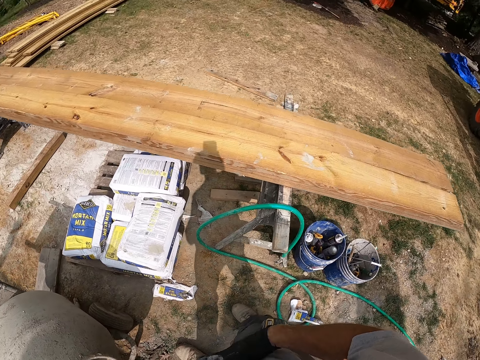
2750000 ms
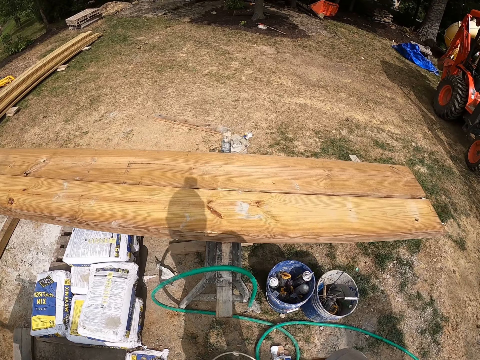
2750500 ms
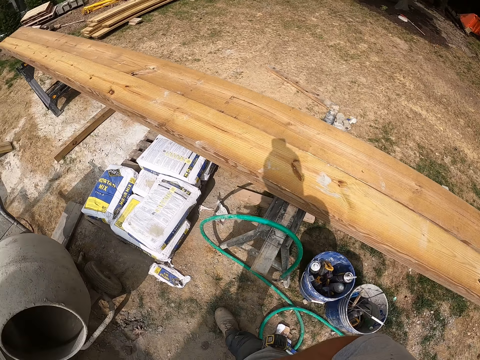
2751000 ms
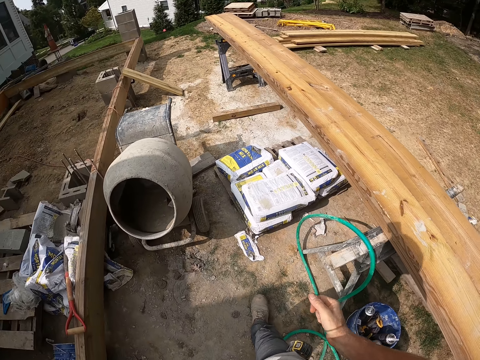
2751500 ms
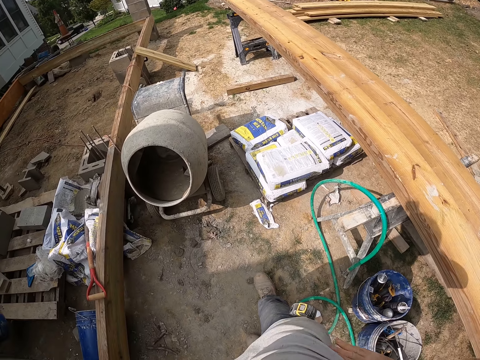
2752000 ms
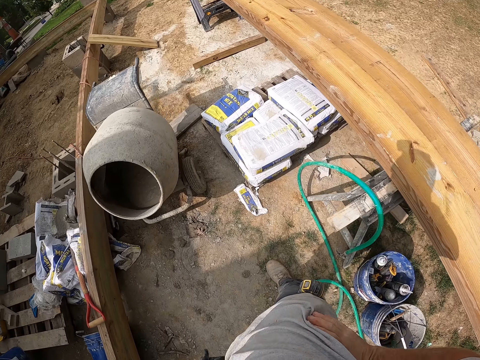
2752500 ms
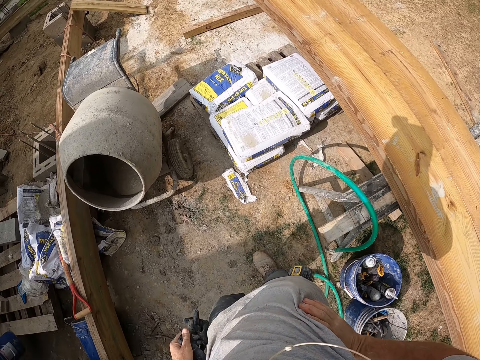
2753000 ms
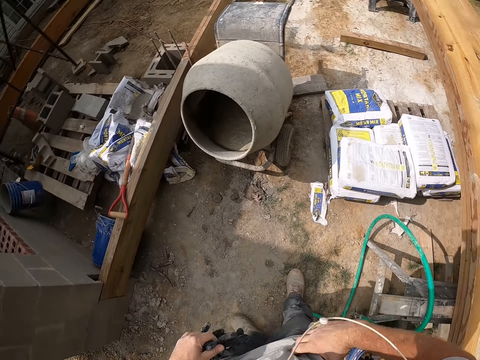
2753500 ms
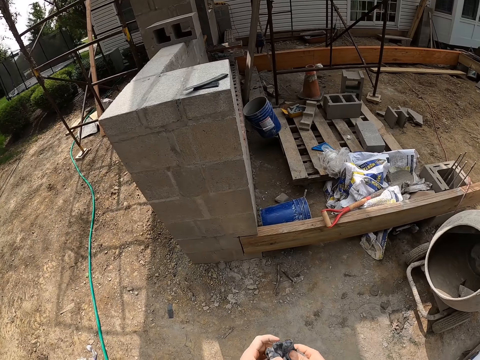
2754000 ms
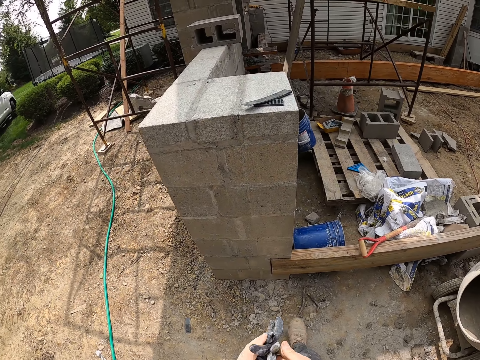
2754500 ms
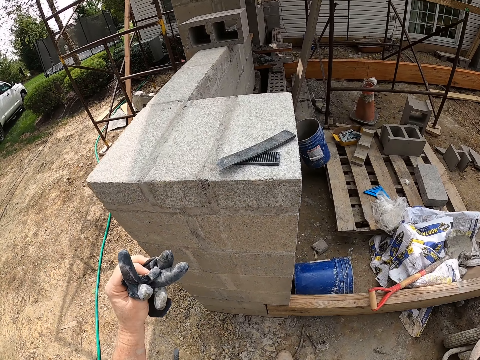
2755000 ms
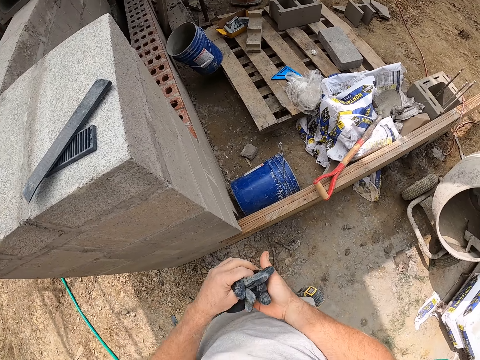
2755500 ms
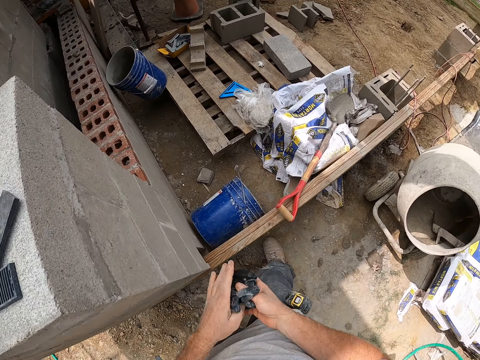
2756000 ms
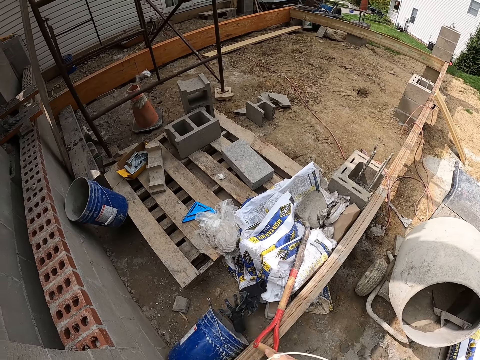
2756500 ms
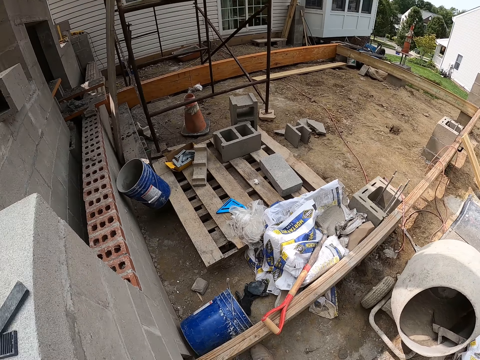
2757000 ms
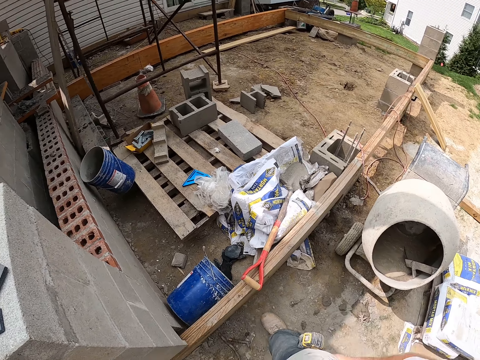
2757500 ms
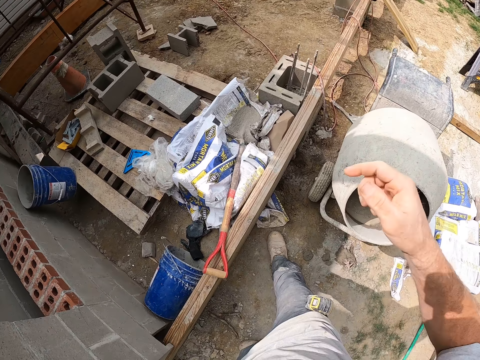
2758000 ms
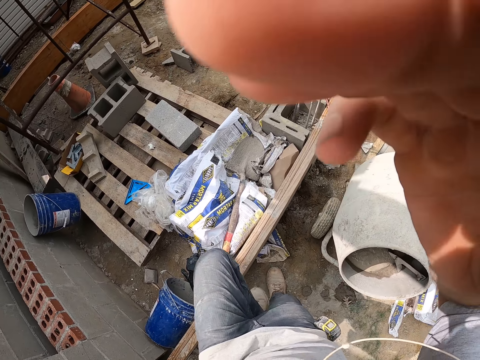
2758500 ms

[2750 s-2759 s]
The camera wearer holds his waist. He walks. He passes the gloves from his left hand to his right hand. He throws the gloves on the floor. He adjusts the camera with his right hand.
